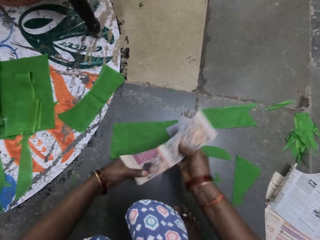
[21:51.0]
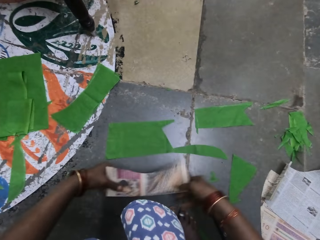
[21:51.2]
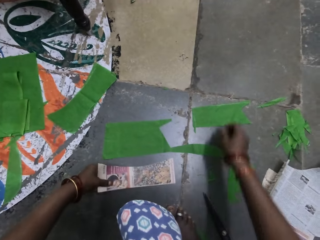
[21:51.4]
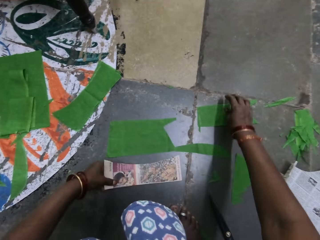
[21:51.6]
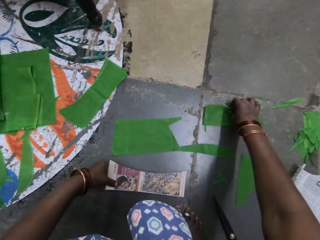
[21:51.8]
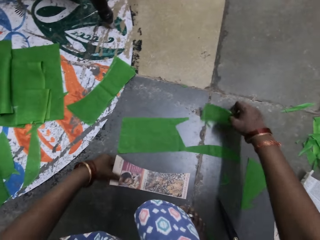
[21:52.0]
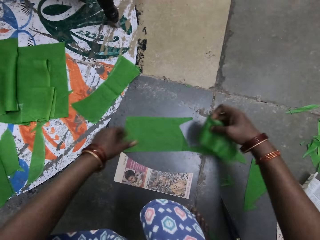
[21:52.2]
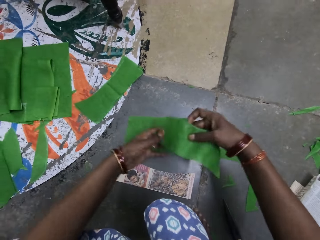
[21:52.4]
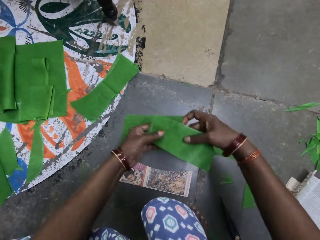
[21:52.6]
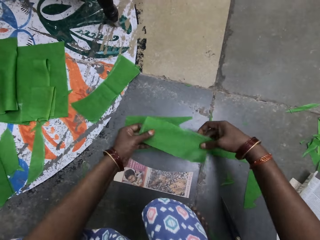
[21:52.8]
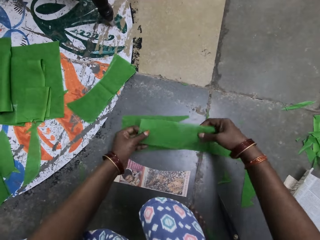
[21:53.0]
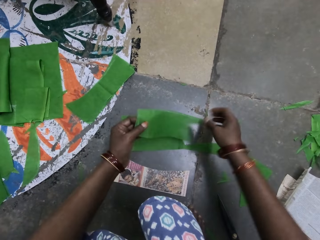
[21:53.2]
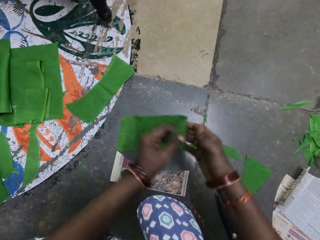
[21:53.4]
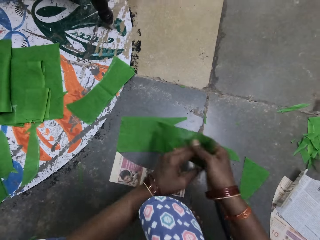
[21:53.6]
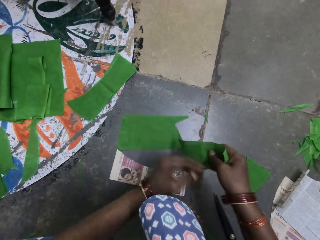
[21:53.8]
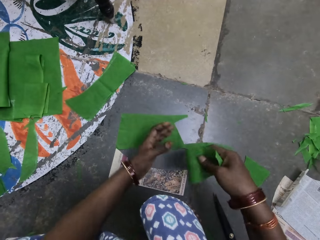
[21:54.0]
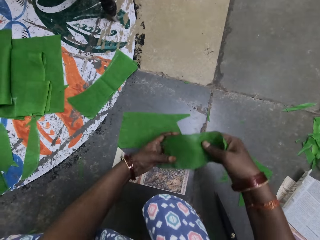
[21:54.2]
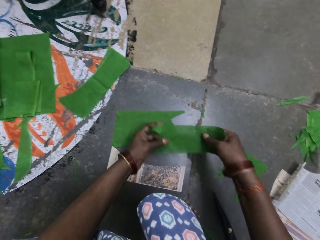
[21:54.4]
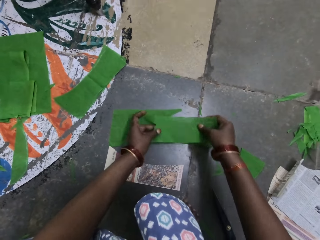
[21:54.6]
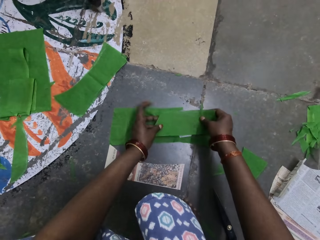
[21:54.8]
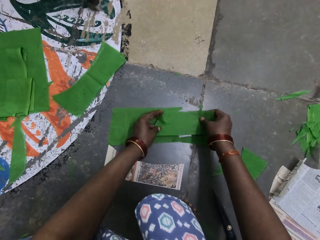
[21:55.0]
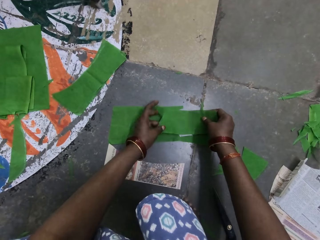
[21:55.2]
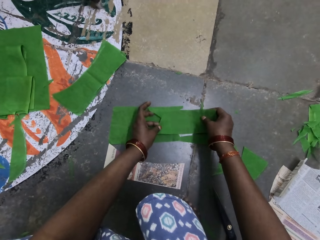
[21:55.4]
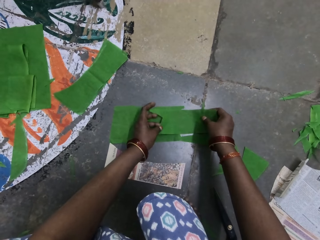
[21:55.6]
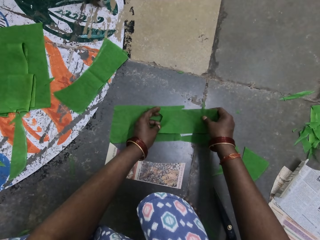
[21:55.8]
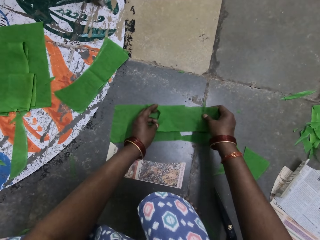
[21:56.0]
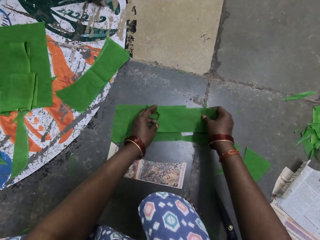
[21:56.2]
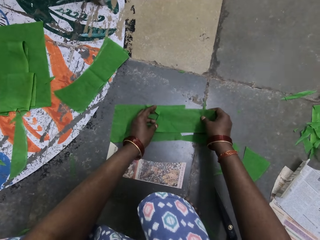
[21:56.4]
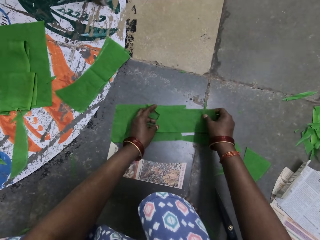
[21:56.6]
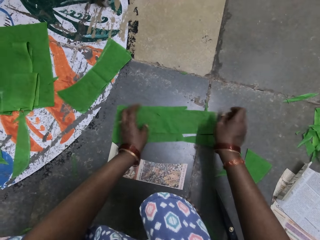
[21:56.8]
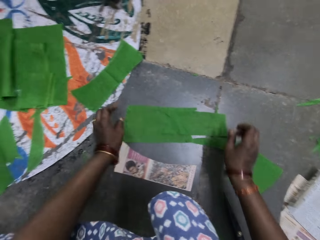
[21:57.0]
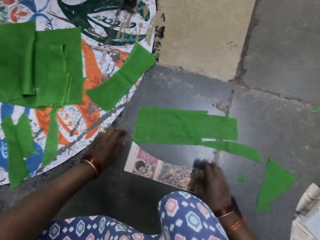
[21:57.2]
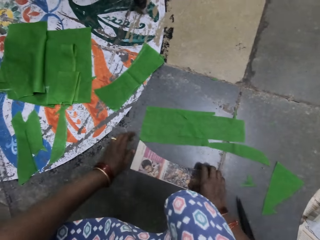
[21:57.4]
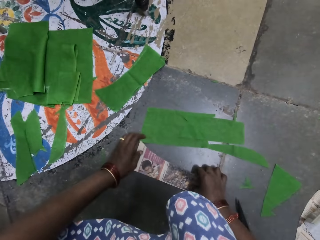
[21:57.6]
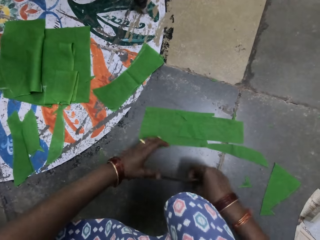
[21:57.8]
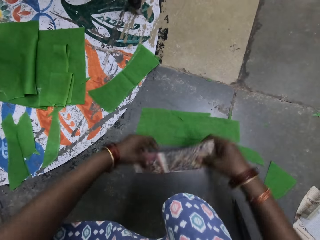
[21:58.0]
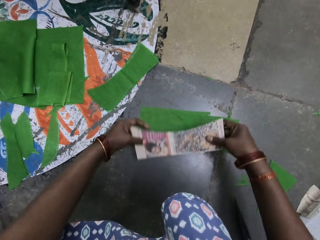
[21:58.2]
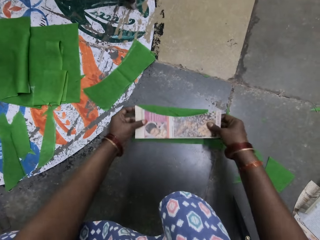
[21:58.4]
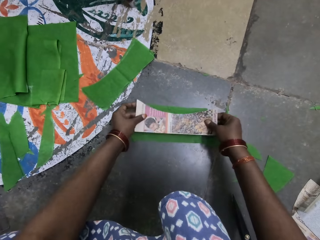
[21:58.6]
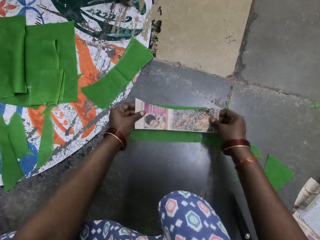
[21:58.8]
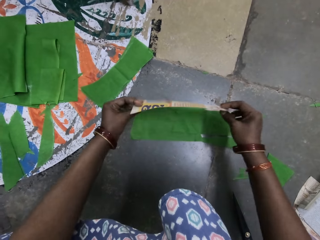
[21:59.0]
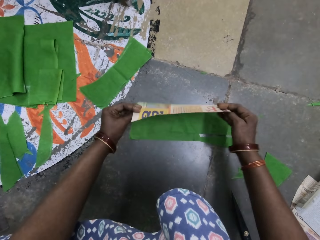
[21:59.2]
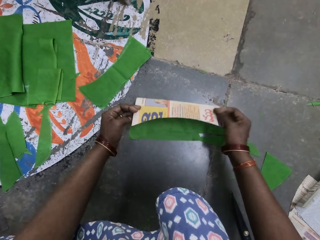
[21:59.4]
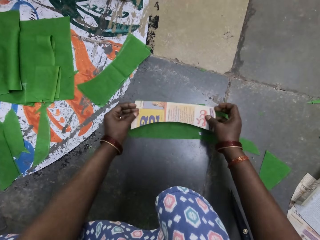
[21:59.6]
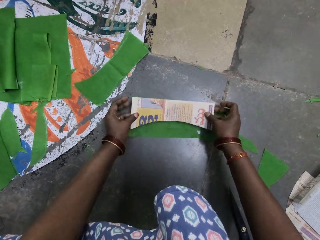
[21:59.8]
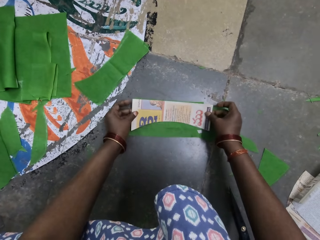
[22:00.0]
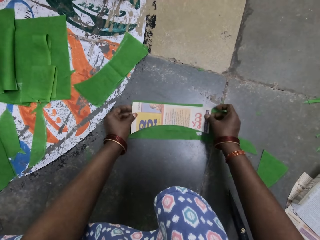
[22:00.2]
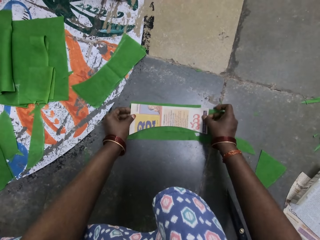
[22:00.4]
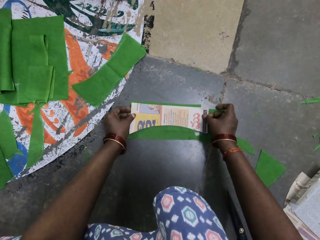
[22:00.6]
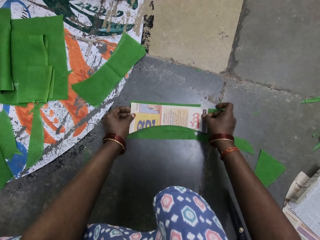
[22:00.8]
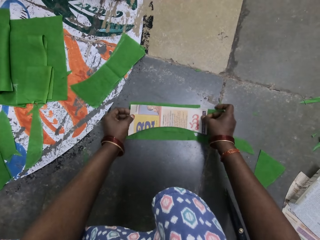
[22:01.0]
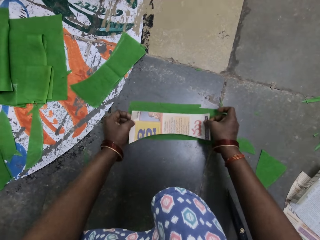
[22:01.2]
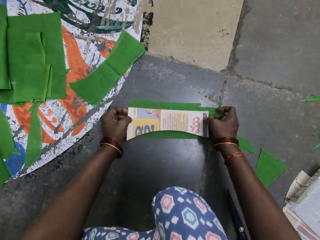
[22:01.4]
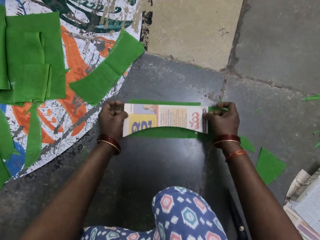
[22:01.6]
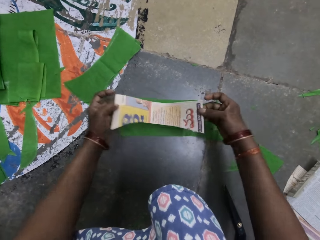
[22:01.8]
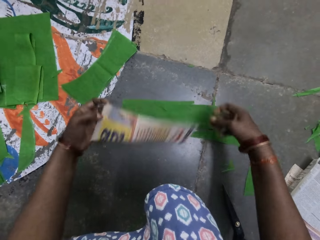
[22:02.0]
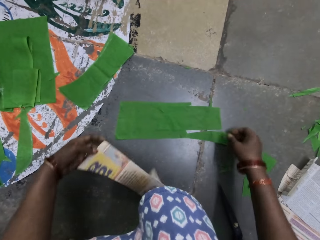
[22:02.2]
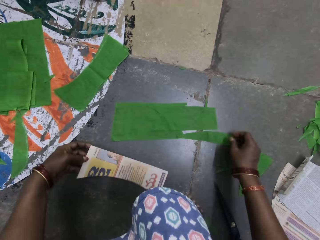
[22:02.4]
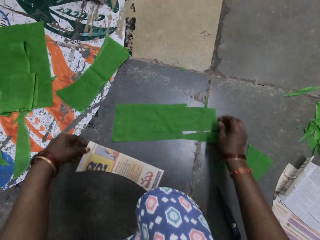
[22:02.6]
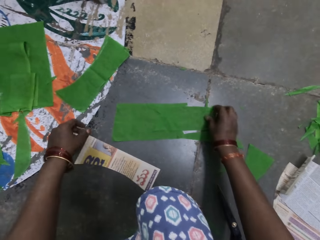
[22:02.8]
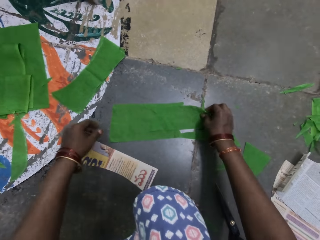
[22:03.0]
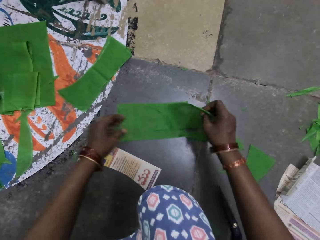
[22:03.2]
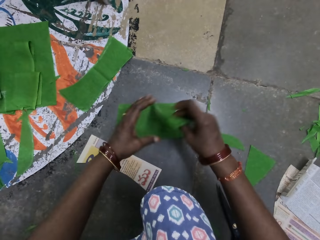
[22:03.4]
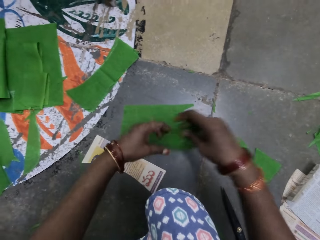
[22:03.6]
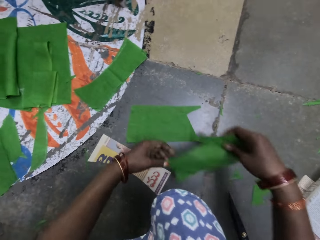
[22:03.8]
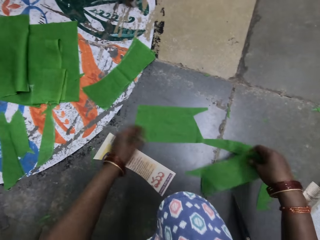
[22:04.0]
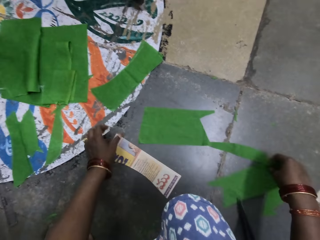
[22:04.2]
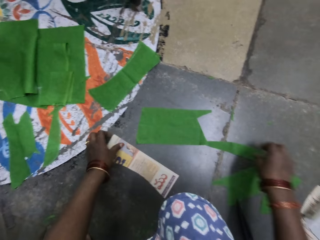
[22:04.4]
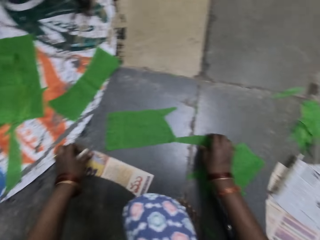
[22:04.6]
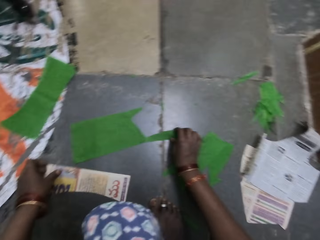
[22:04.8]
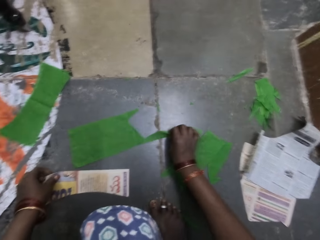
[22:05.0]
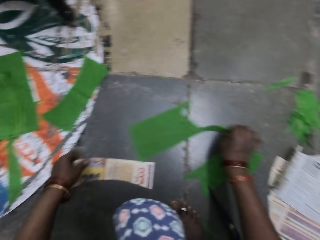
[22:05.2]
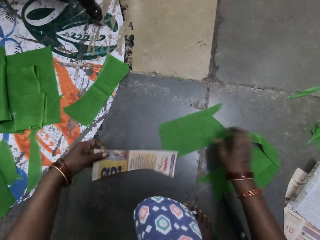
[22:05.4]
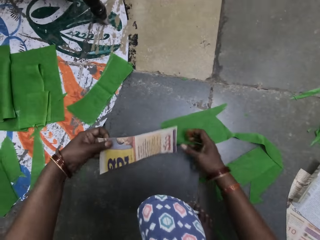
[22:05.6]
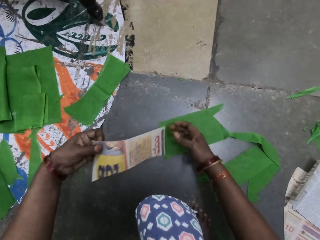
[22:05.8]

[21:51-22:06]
The camera wearer picks a newspaper cutting with her left hand. She passes the newspaper cutting to her left hand. She picks a piece of cloth with her right hand. She drops the newspaper cutting on the ground. She holds the piece of cloth with both hands. She turns the piece of cloth. She holds the piece of cloth with both hands. She places the piece of cloth on the ground. She picks the newspaper cuttings. She turns the newspaper cuttings. She places the newspaper cuttings on top of the piece of cloth. She lifts the newspaper cutting. She drops the newspaper cutting on the ground. She lifts the piece of cloth with her right hand. She holds the piece of cloth with both hands. She drops the piece of cloth on the ground.

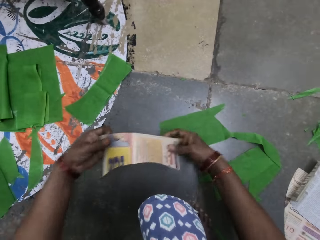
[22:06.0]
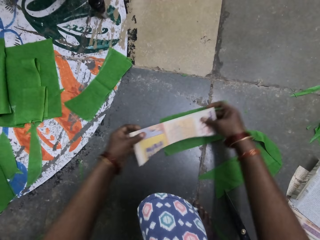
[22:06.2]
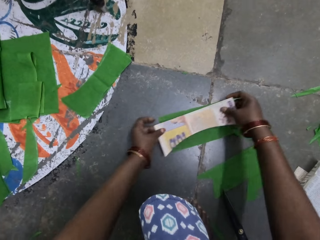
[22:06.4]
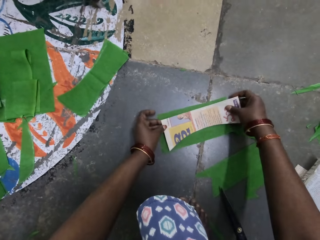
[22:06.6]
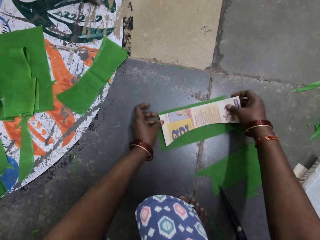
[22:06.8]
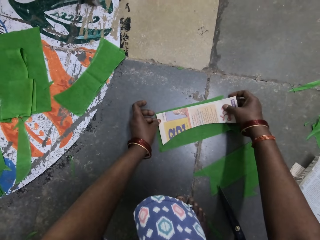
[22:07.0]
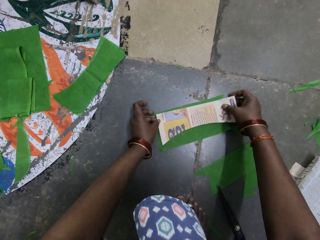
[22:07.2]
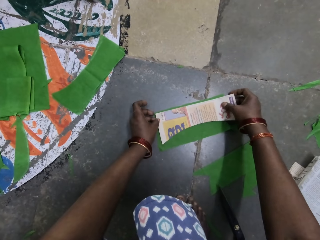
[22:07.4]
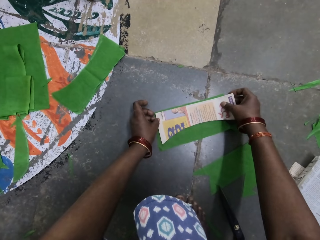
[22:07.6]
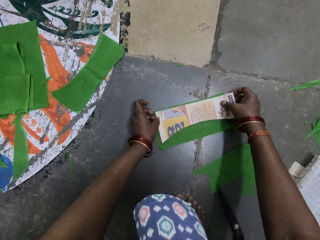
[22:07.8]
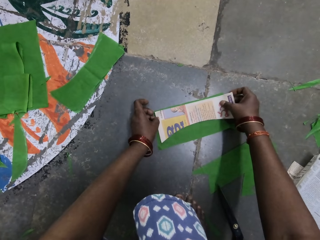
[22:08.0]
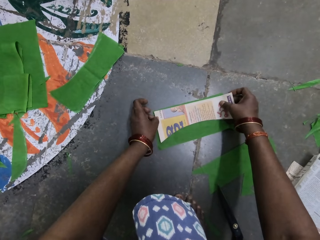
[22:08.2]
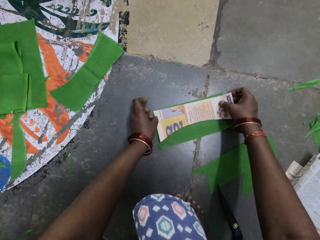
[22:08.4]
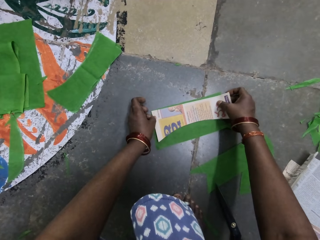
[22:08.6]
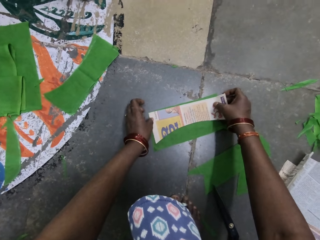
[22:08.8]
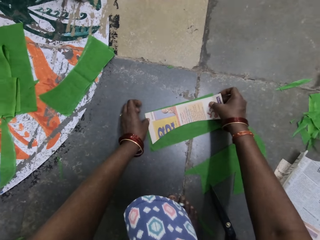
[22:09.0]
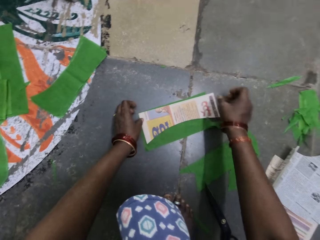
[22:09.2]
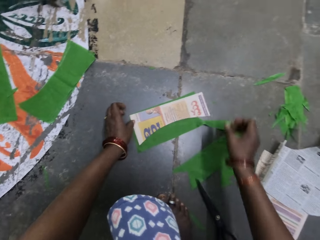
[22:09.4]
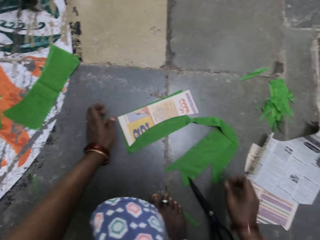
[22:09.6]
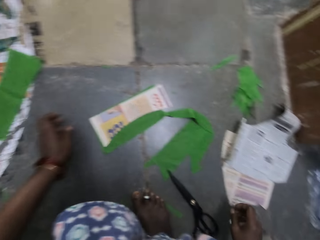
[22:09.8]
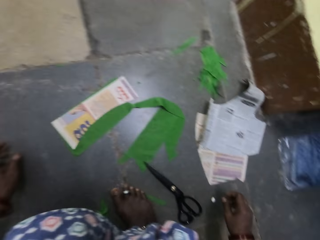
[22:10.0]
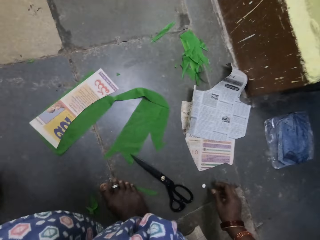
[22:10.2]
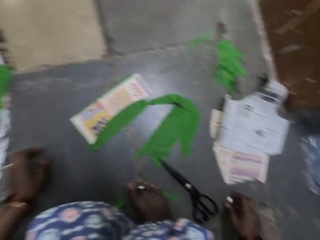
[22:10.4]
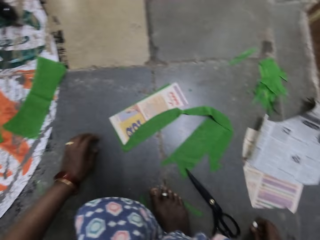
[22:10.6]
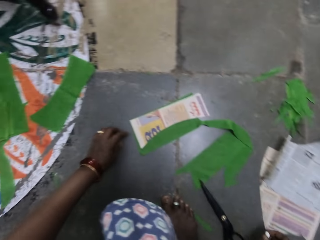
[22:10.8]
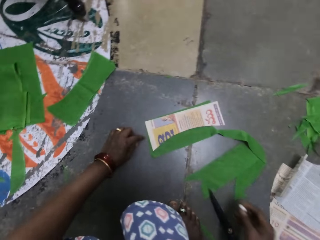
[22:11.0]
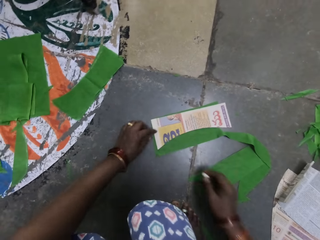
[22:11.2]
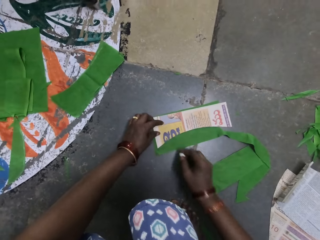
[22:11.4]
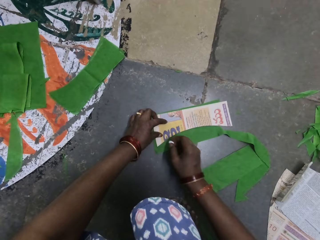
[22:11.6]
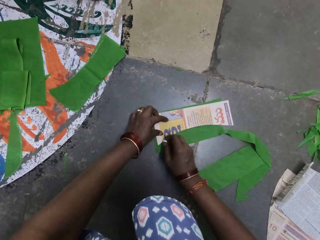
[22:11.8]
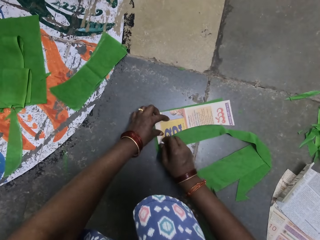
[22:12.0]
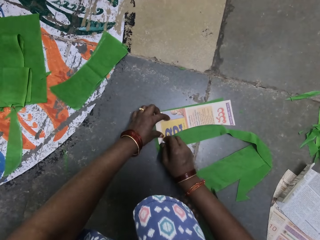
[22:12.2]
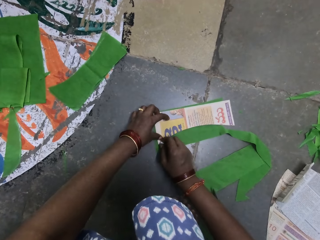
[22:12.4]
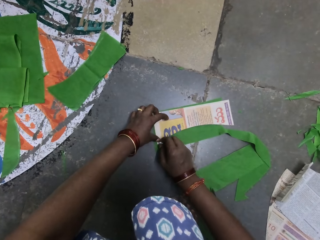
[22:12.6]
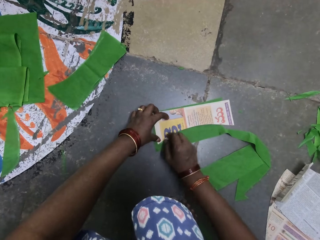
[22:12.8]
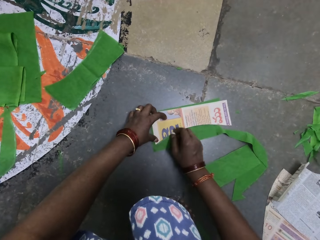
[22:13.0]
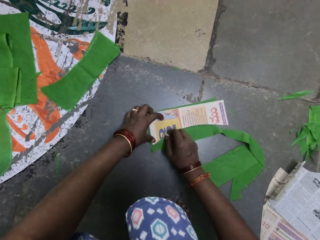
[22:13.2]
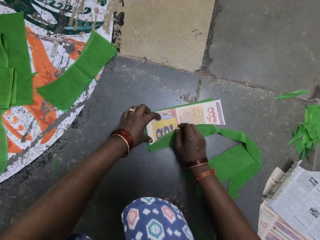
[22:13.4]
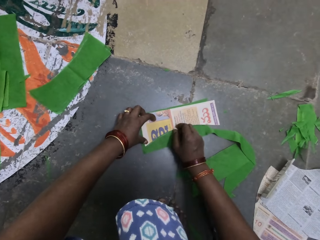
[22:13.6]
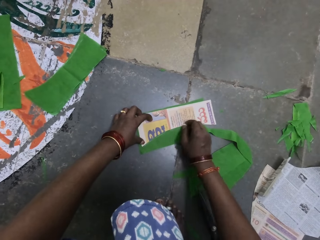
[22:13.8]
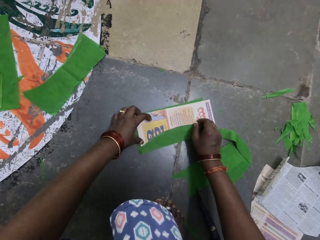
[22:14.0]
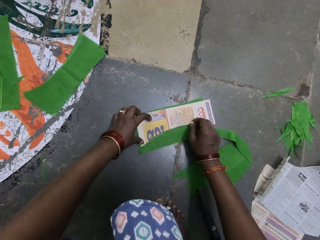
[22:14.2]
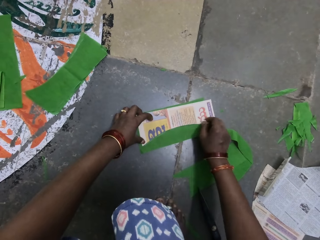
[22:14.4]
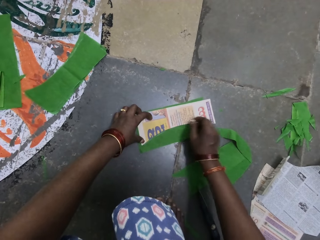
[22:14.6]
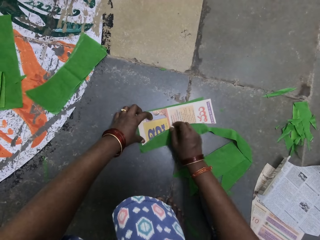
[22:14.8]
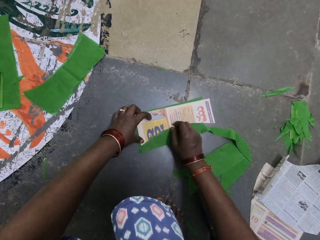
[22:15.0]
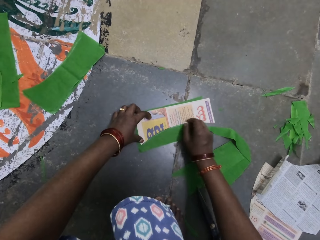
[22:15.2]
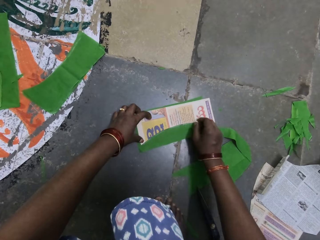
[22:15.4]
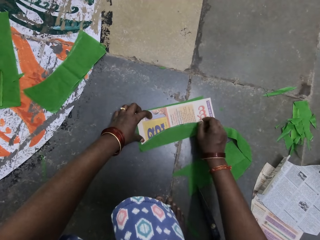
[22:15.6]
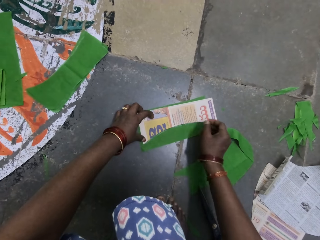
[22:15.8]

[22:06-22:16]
The camera wearer lifts a newspaper cutting. They hold the newspaper cutting with both hands. They place the newspaper cutting on top of the piece of cloth. They pick a chalk. They mark the piece of cloth with the chalk.
